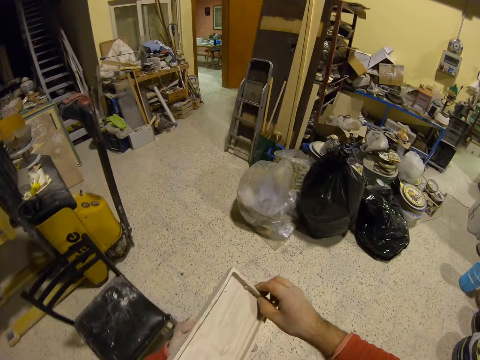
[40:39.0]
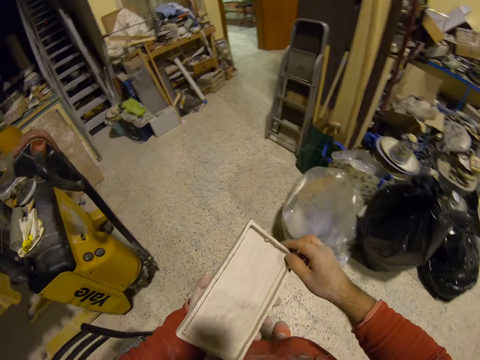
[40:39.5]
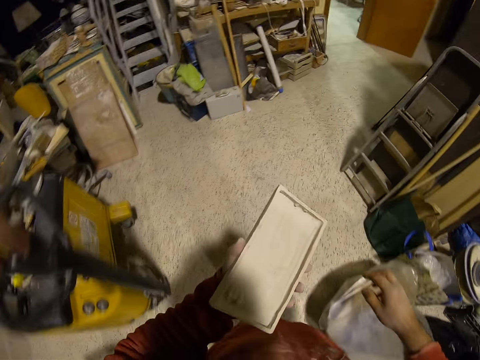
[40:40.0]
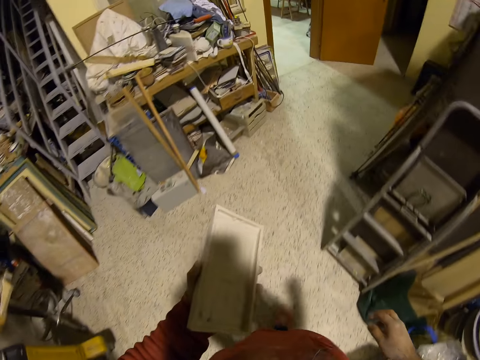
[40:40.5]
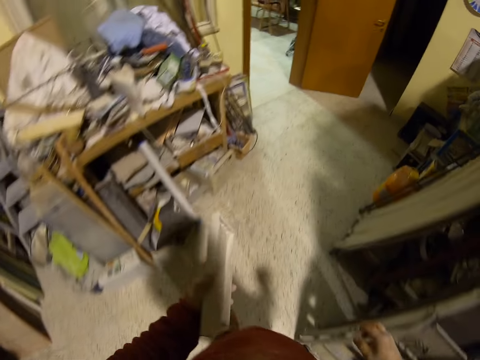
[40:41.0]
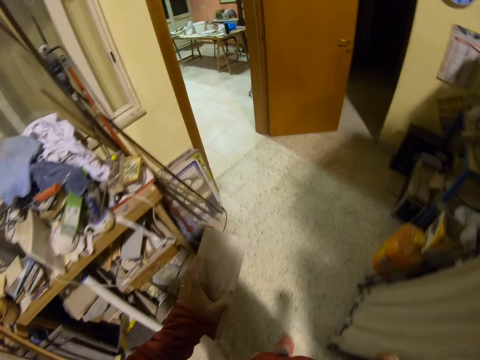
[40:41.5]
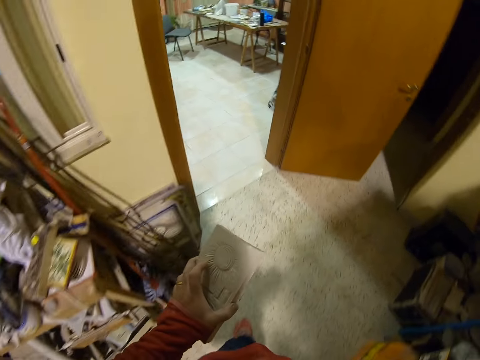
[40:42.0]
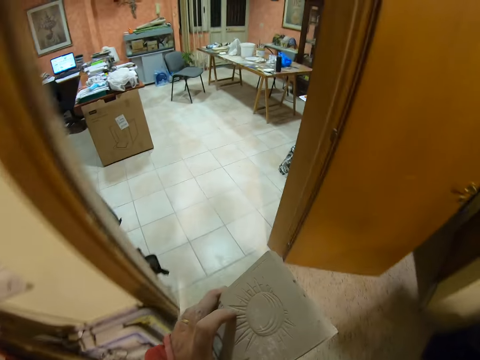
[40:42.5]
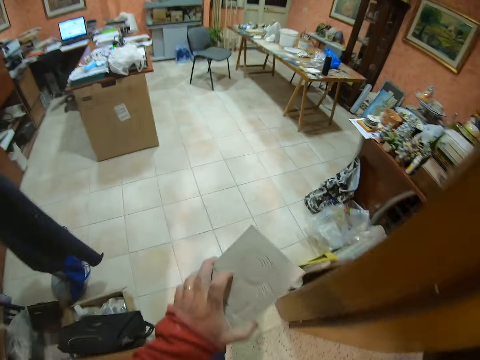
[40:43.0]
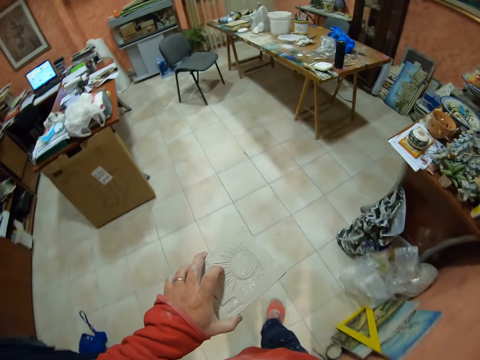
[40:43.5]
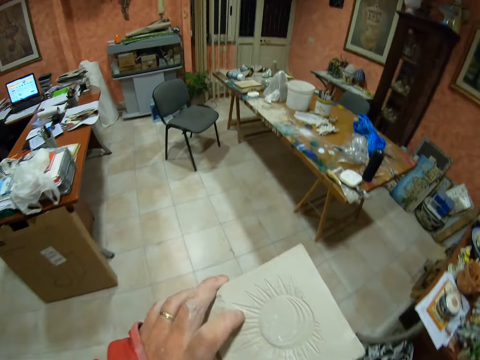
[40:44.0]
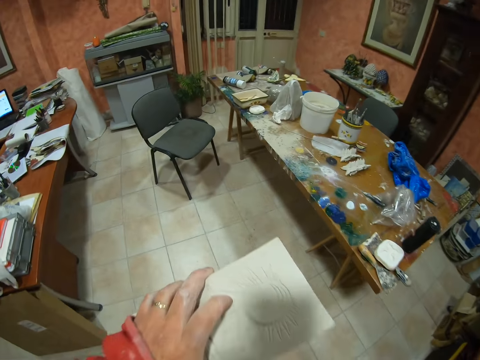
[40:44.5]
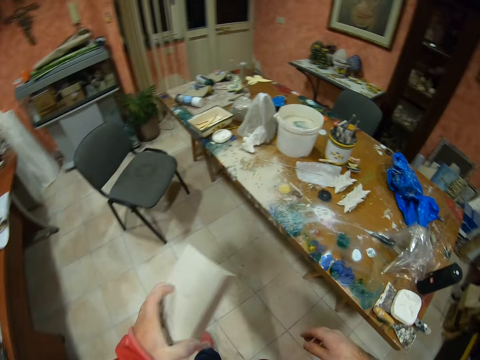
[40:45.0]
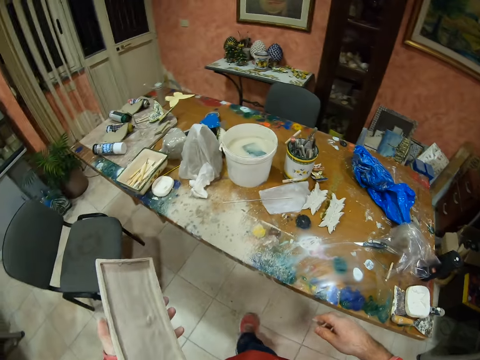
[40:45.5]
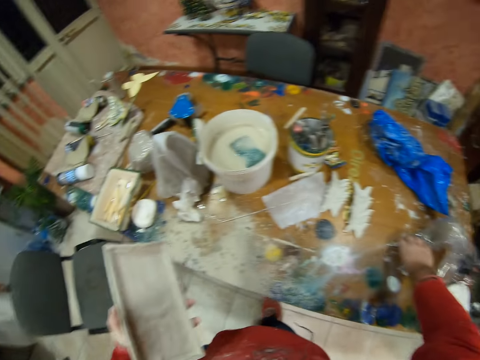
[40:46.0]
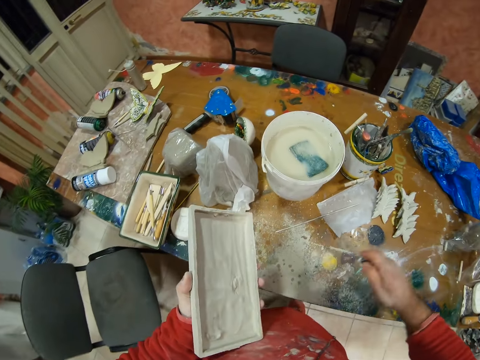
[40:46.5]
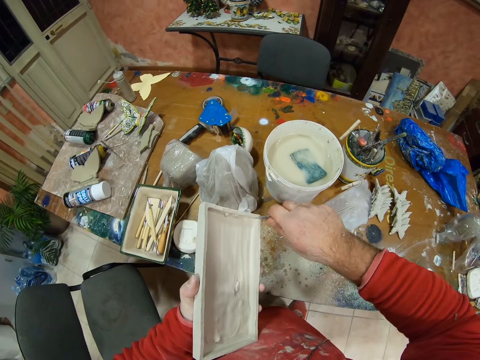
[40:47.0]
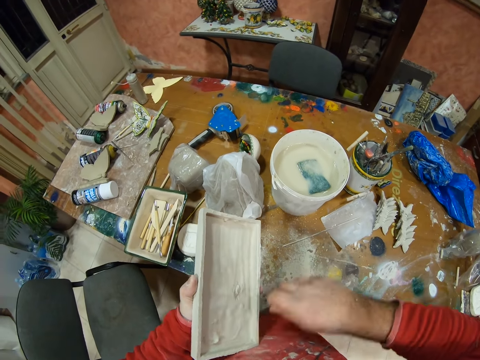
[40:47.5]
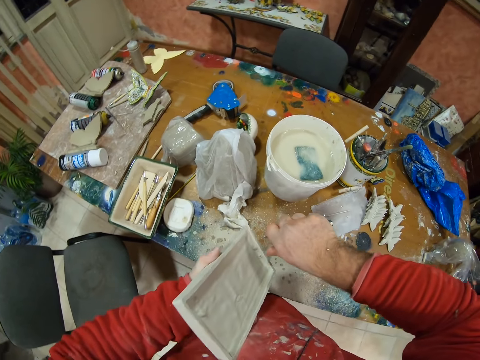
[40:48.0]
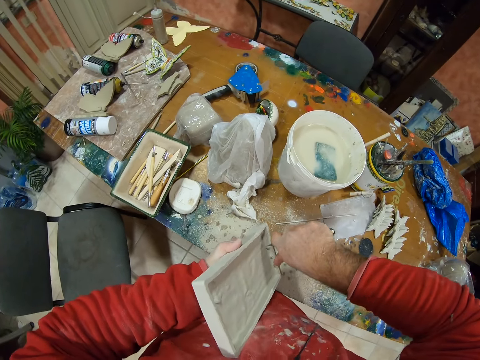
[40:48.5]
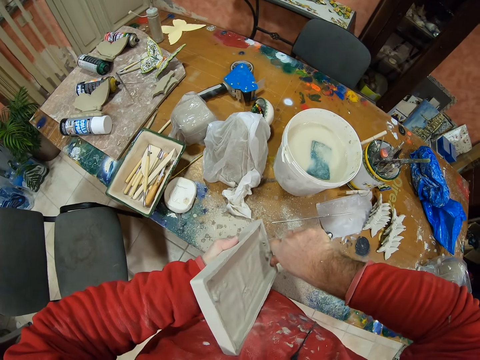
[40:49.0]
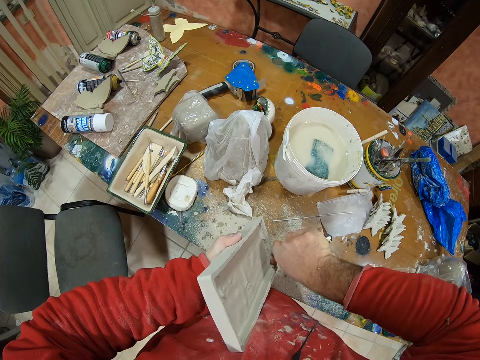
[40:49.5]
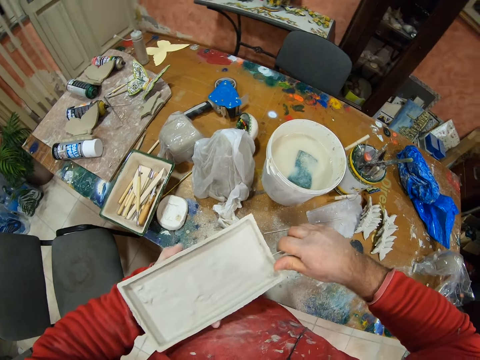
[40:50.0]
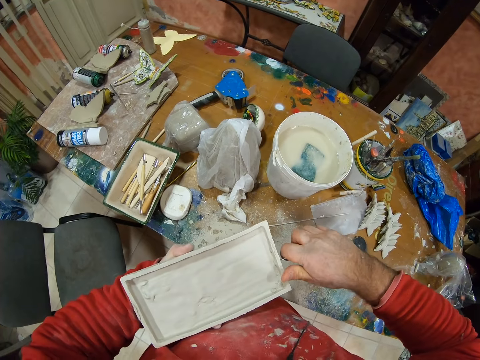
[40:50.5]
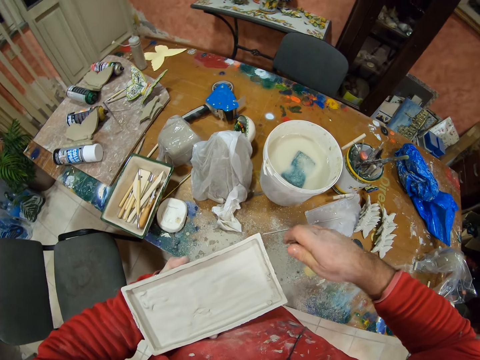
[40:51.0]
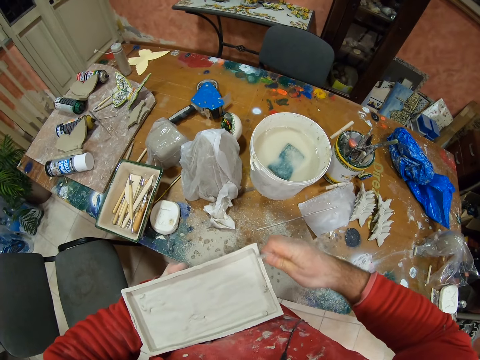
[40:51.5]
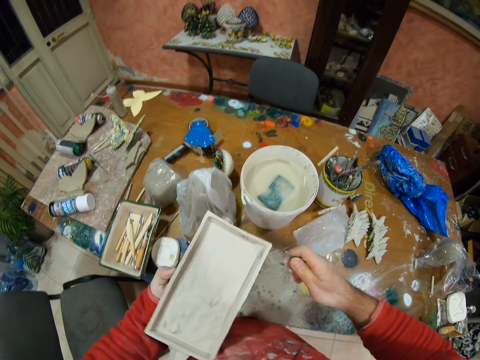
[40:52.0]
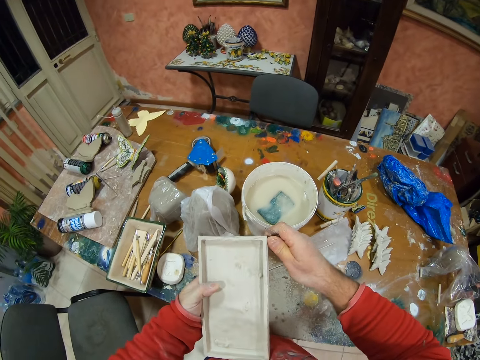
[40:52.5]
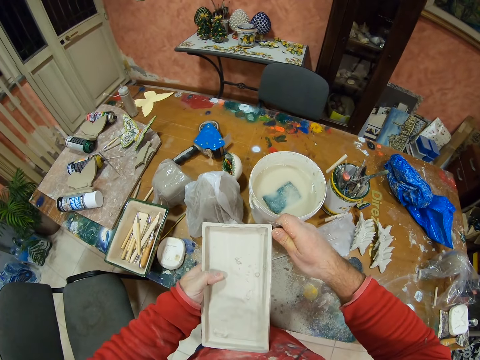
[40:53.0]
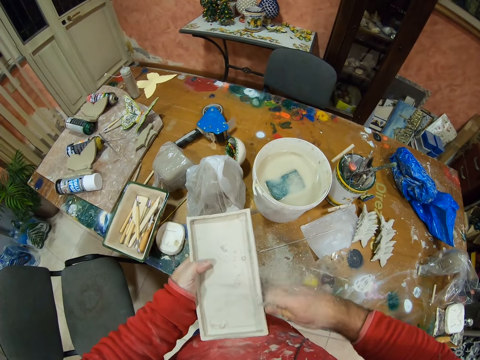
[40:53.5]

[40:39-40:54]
The camera wearer blows the molded art. They pick up a scrubber or sharpening knife. They sharpen the molded art. They scrub the molding material.

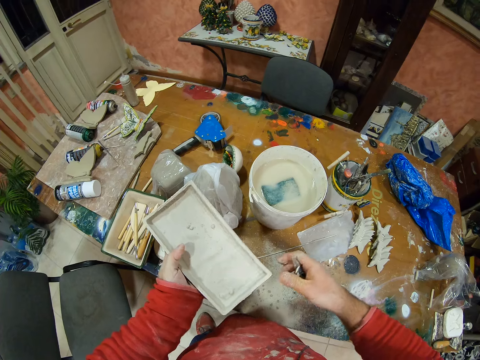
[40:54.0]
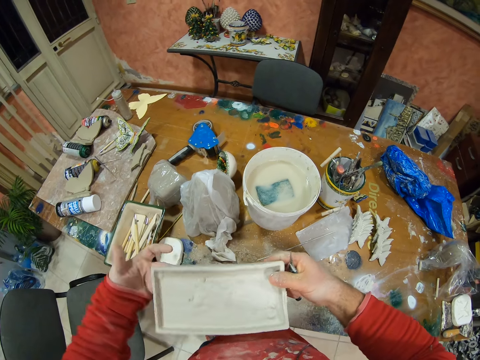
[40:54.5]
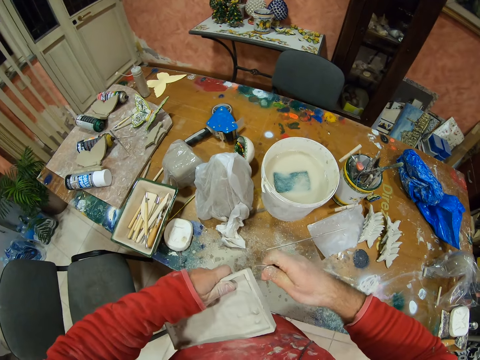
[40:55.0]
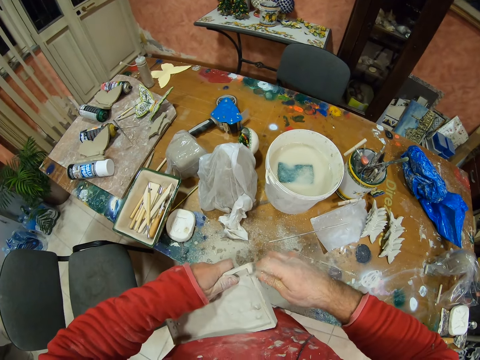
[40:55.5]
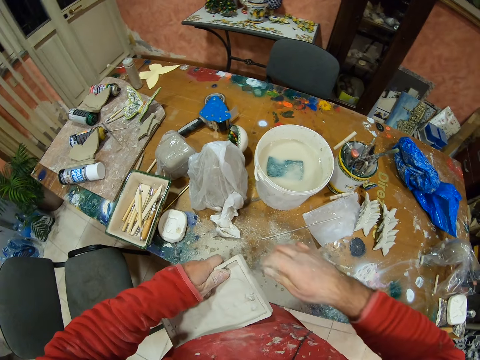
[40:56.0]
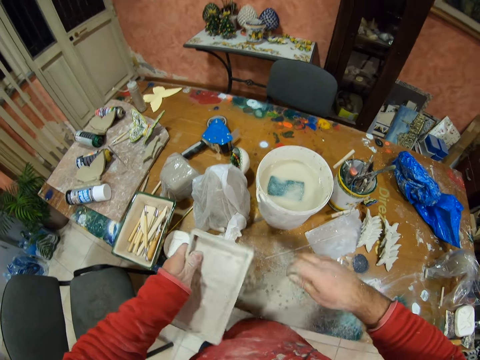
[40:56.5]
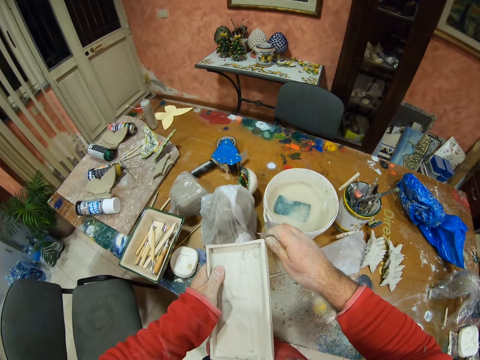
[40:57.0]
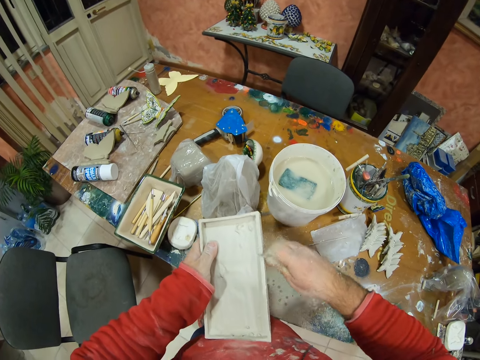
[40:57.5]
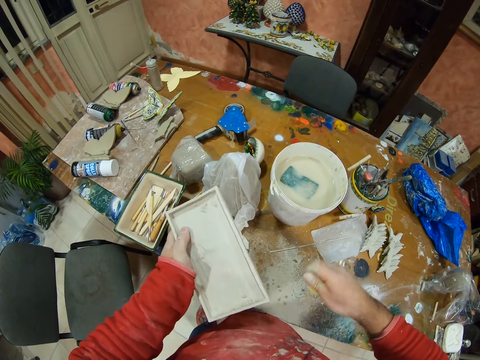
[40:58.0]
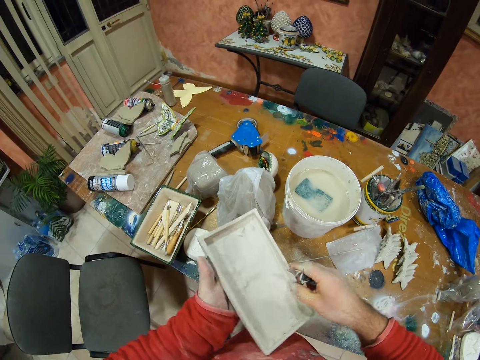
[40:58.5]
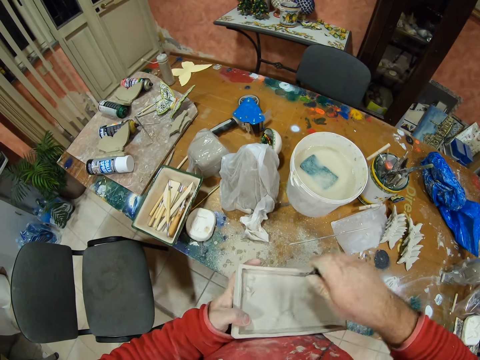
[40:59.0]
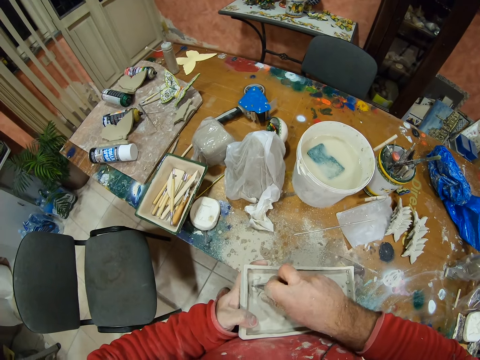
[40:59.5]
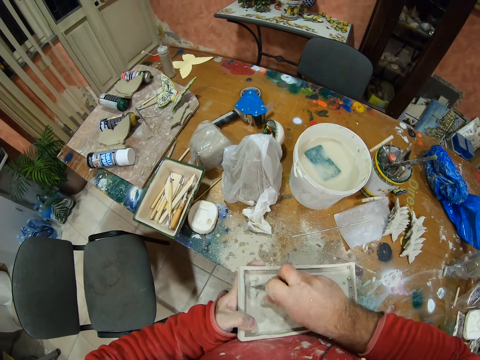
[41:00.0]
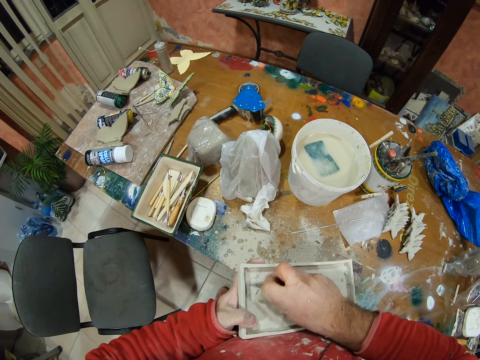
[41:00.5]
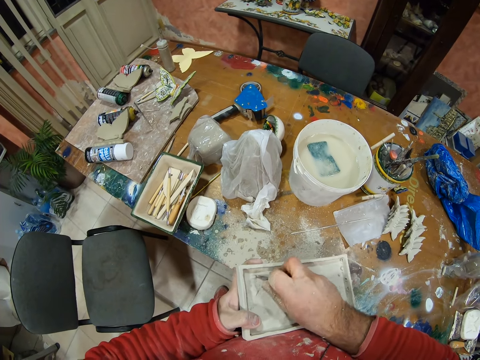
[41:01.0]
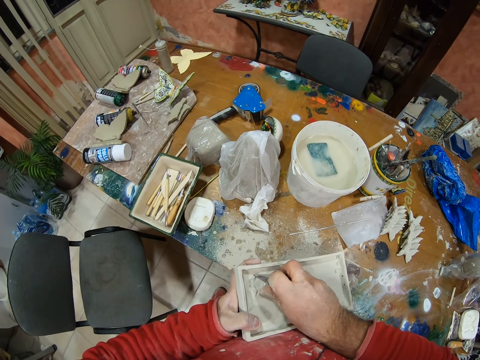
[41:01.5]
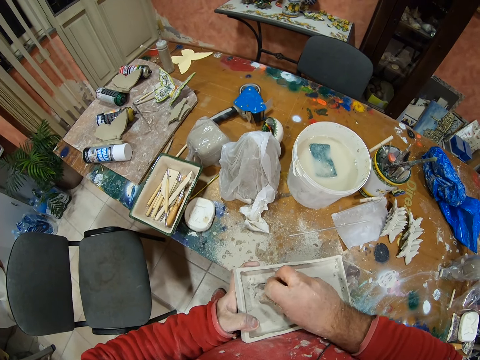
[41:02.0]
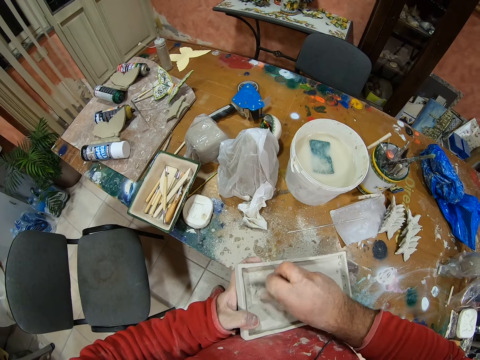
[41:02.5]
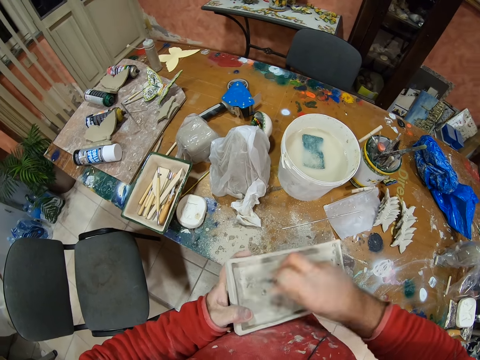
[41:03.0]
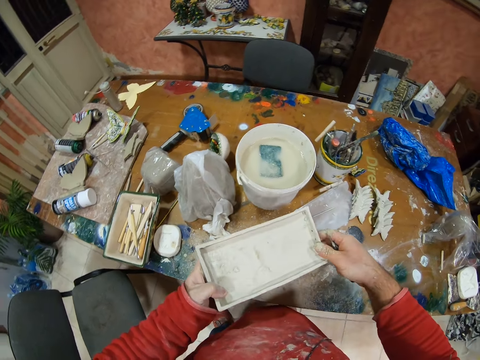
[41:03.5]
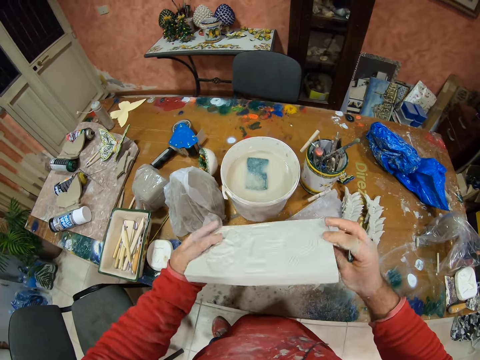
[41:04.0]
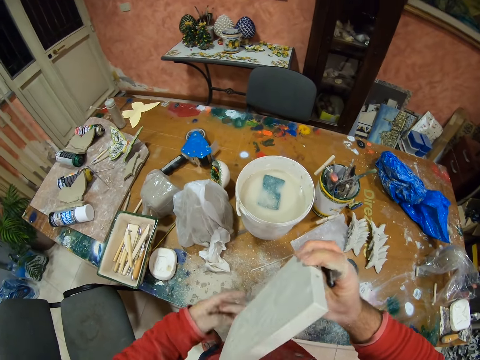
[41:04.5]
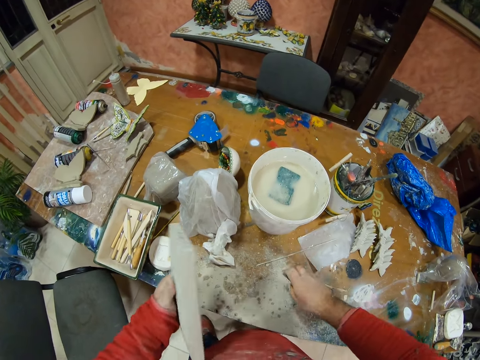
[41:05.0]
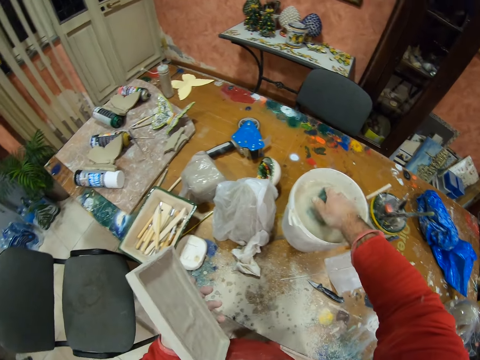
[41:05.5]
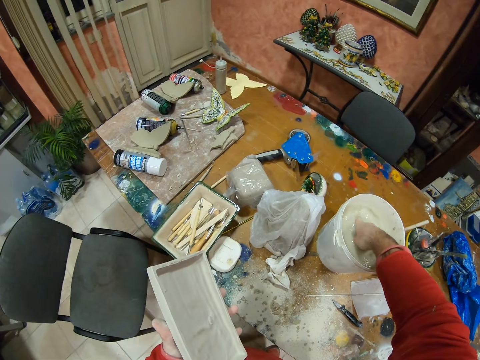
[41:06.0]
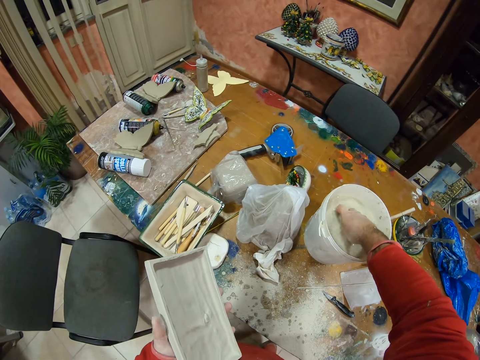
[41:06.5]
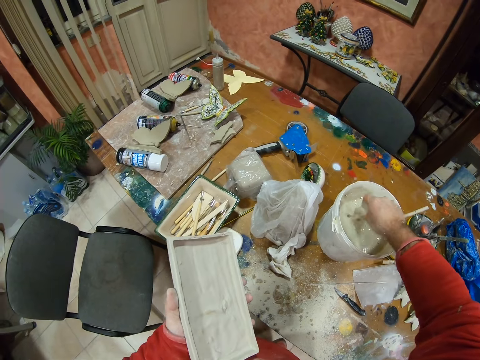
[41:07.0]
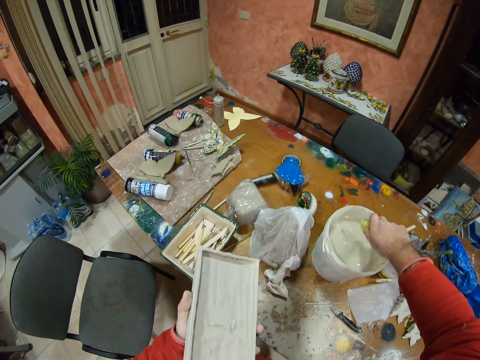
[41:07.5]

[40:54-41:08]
The camera wearer places the scrubber on the table. They wash the molded art. They pick up a sponge.
